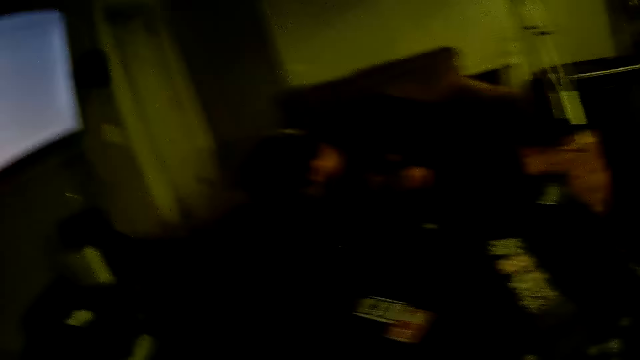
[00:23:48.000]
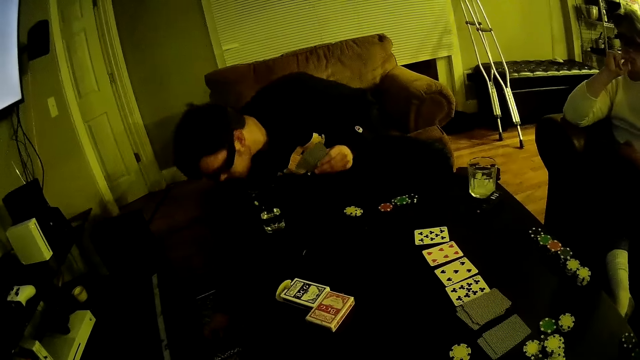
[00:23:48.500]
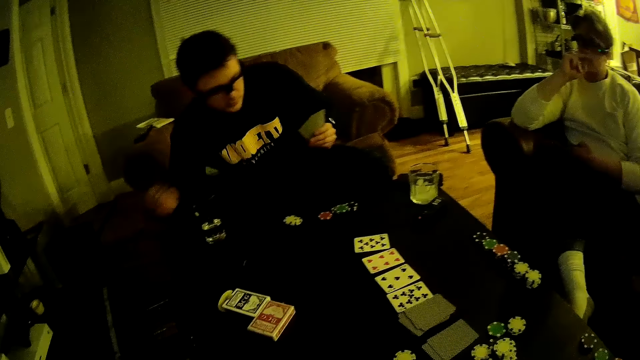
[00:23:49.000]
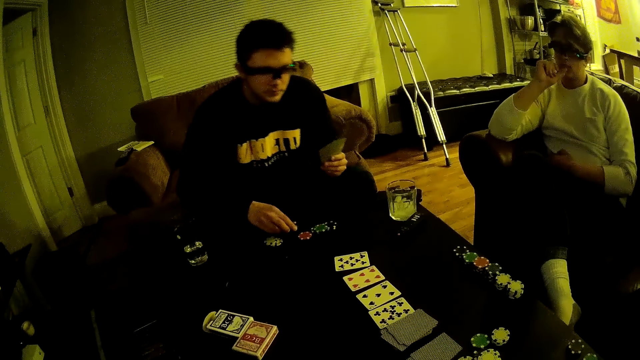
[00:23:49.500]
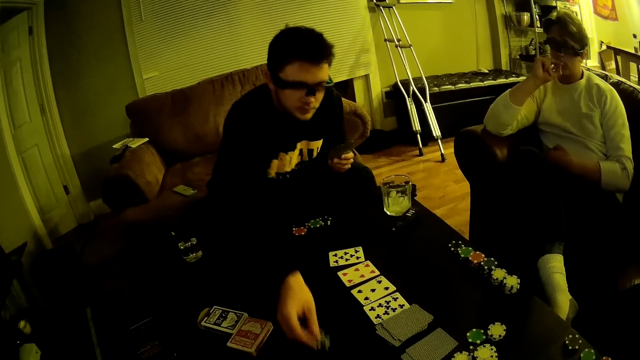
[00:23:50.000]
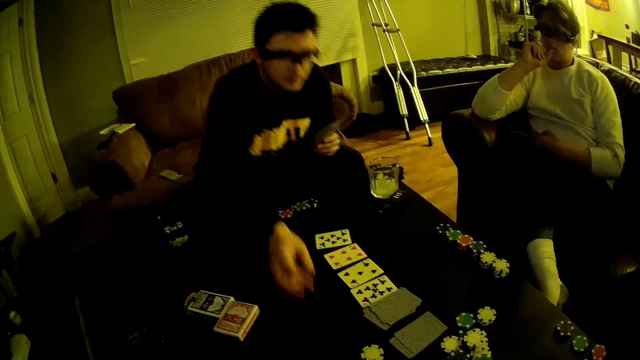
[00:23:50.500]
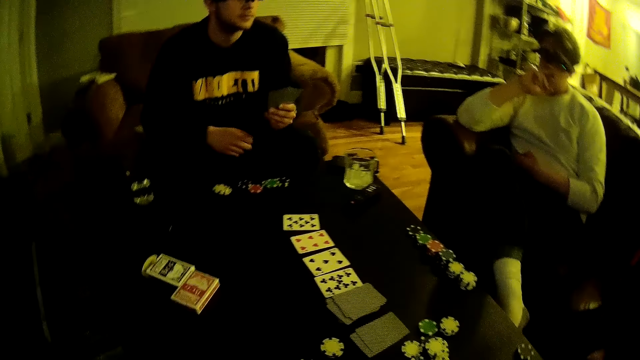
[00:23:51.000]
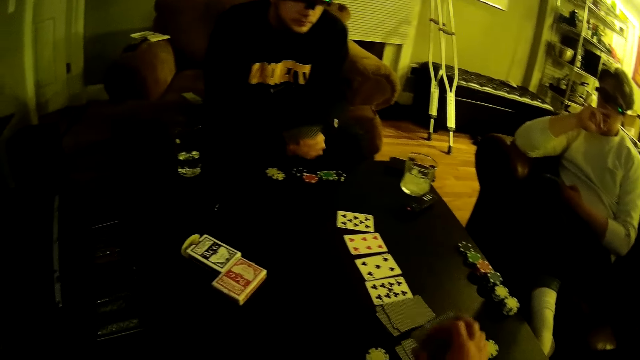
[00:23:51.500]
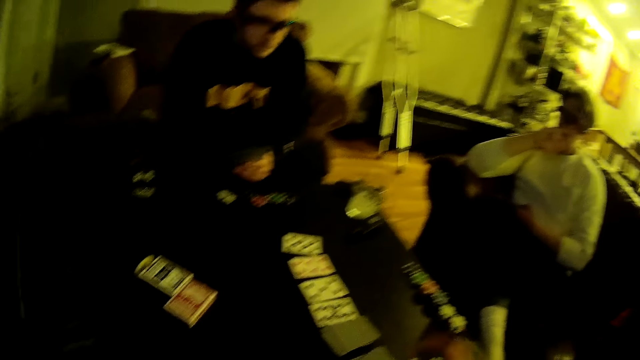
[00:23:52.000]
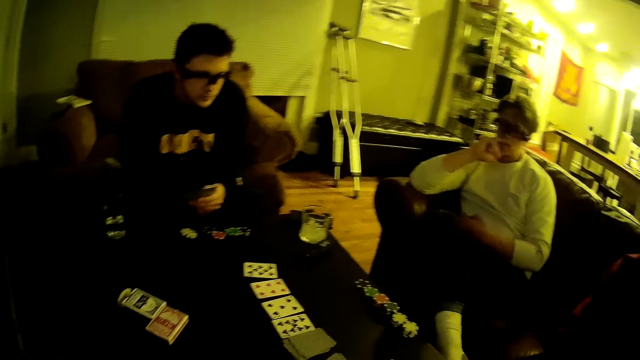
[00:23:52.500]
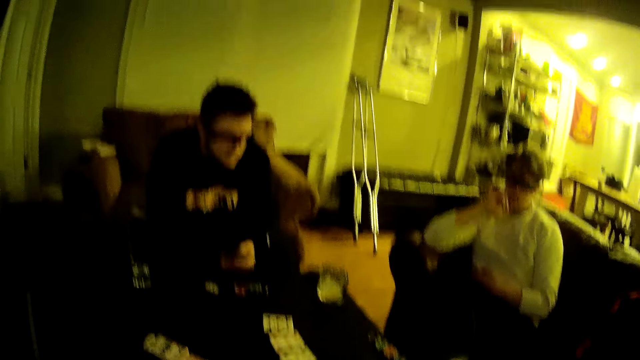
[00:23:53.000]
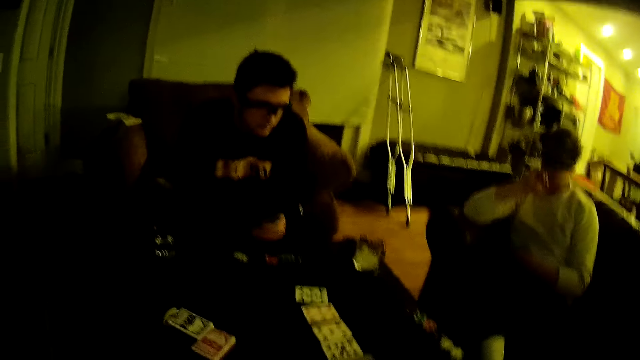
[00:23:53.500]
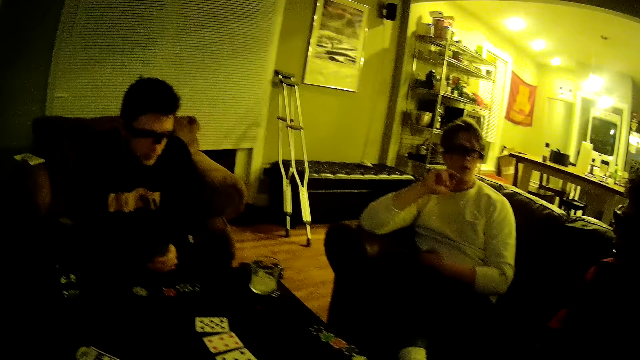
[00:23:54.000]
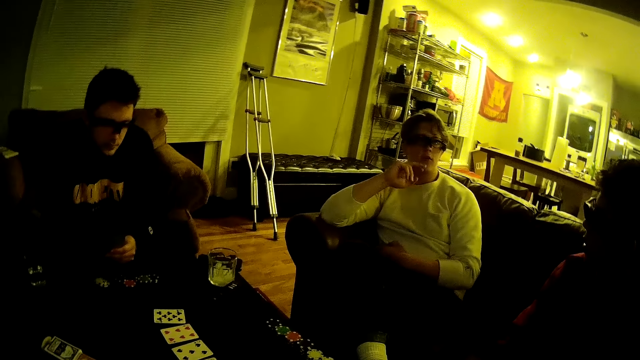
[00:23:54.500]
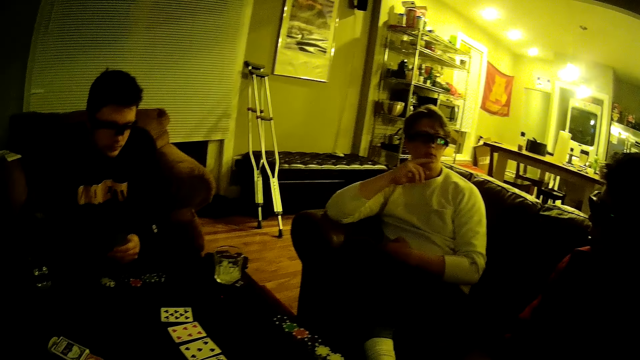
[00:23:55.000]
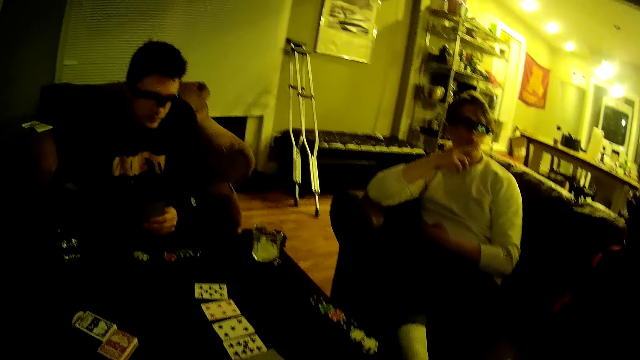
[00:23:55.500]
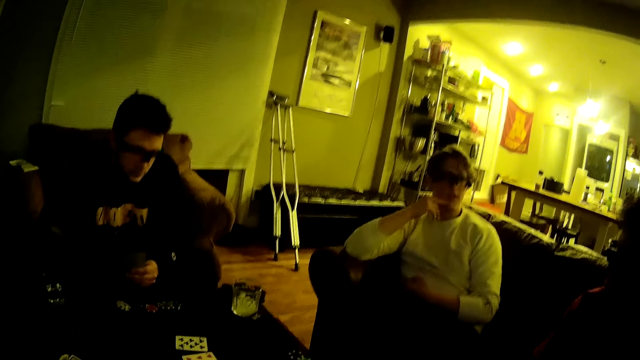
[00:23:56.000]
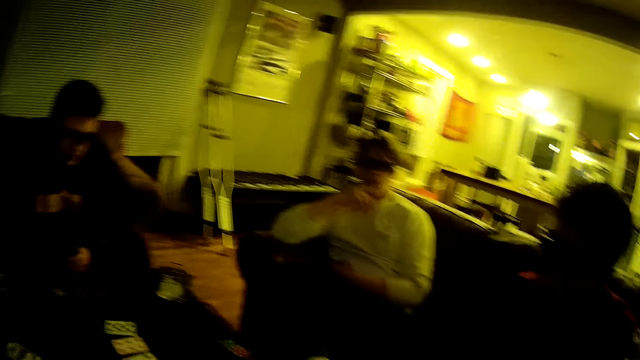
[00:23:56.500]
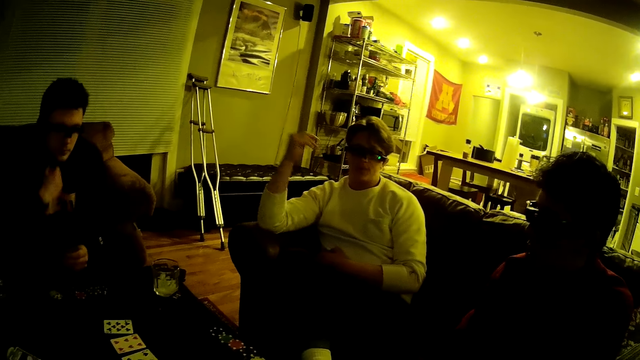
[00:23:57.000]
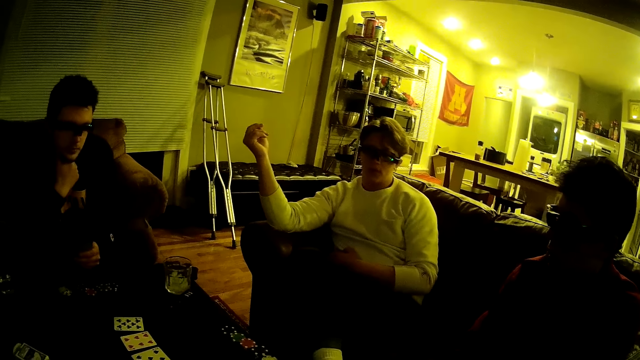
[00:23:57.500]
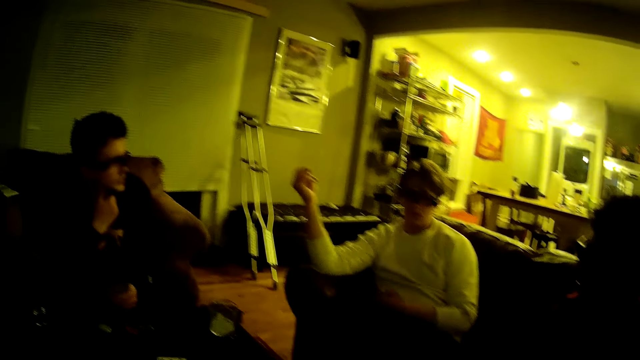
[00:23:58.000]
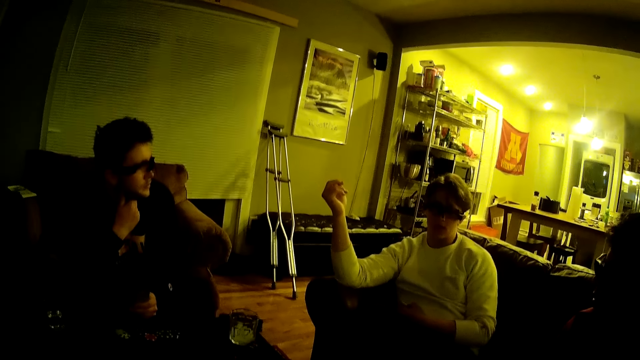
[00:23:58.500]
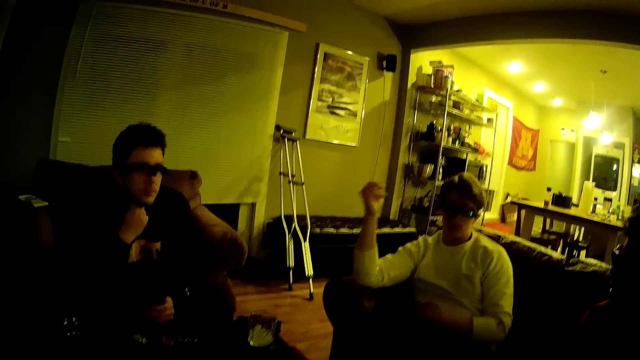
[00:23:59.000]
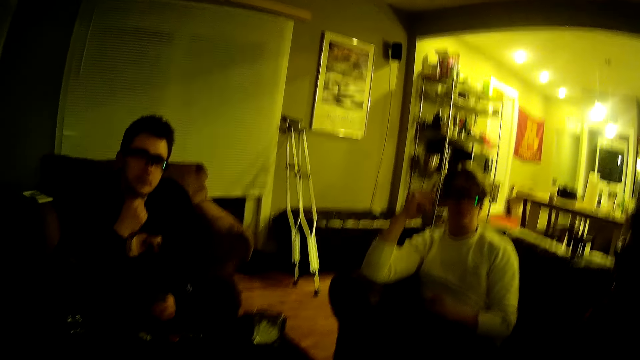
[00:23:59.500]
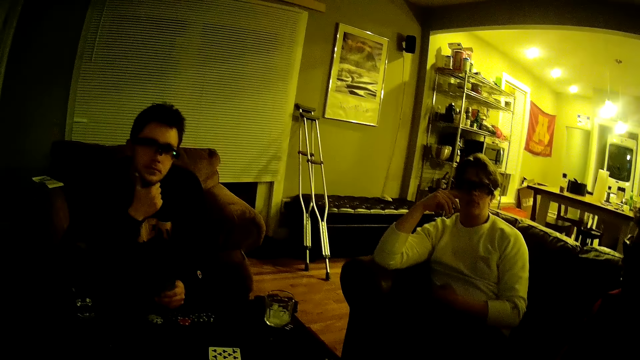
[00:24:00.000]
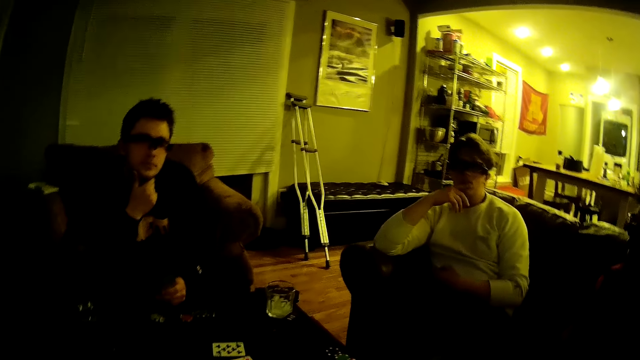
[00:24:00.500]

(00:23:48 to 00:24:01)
The third man drops a poker chip in his right hand on the table. He drops the poker chip in his right hand on the table. The camera wearer moves his hands and drops a card in his right hand on the table. The second man sits beside the first man. The first man converses with the camera wearer. The third man touches his chin. The first man moves his hand.

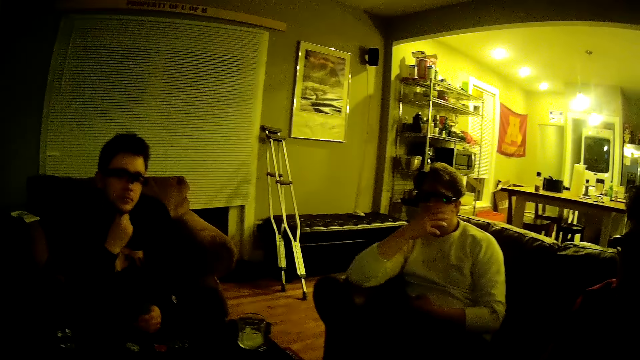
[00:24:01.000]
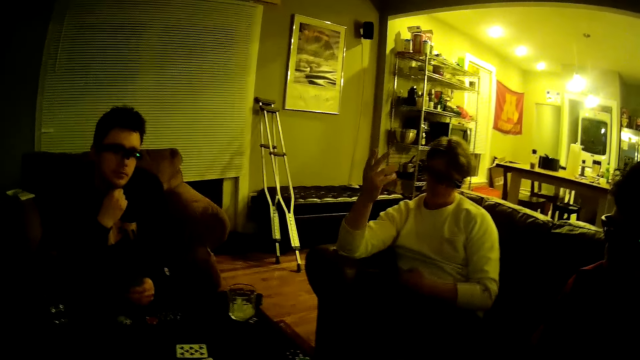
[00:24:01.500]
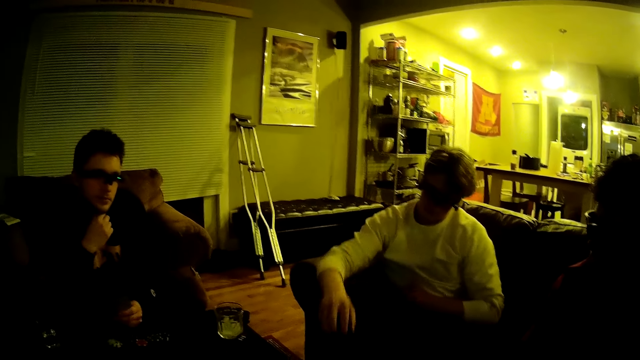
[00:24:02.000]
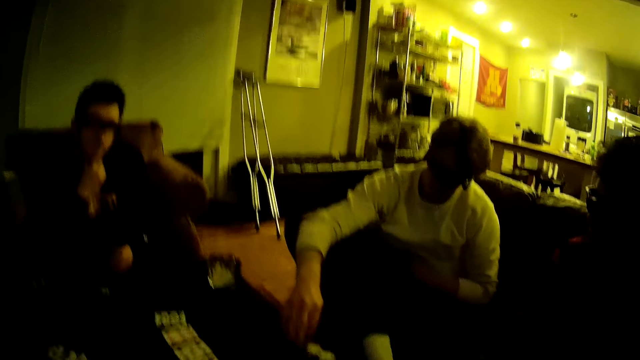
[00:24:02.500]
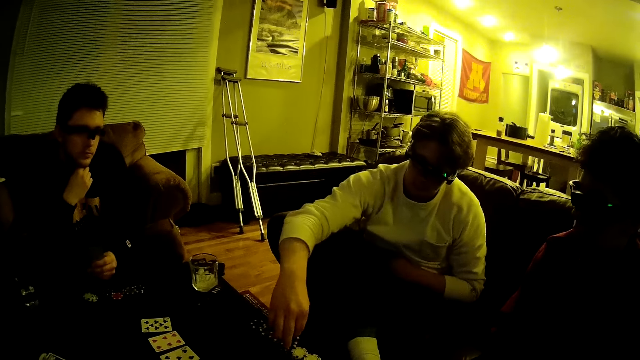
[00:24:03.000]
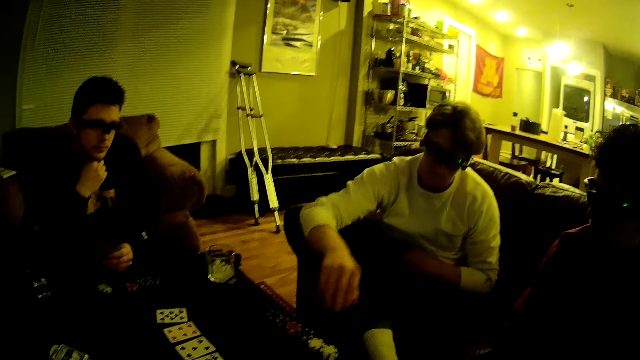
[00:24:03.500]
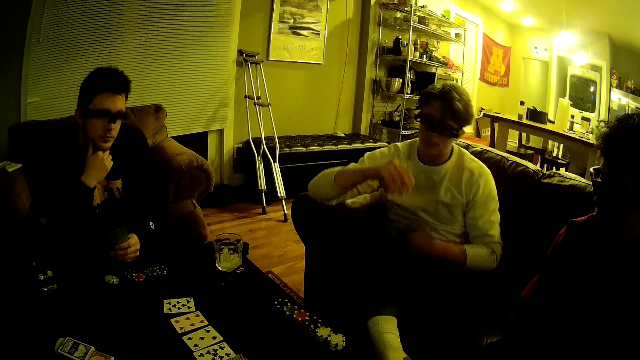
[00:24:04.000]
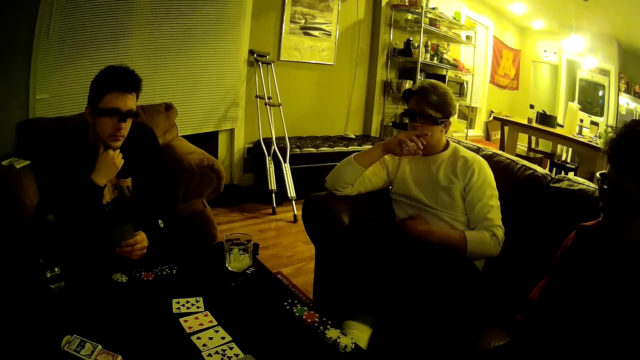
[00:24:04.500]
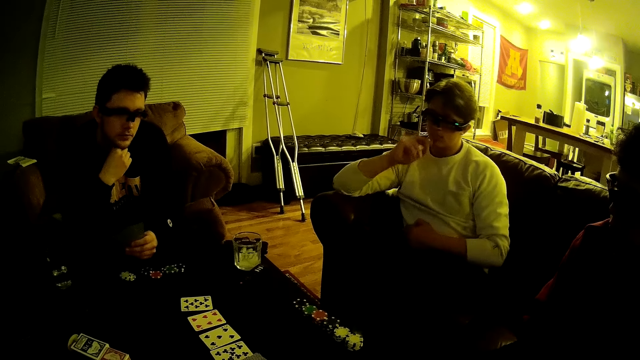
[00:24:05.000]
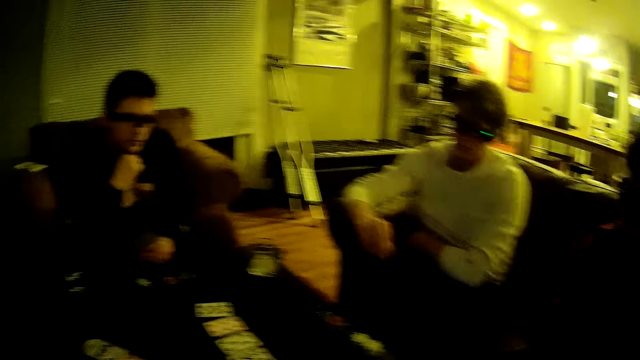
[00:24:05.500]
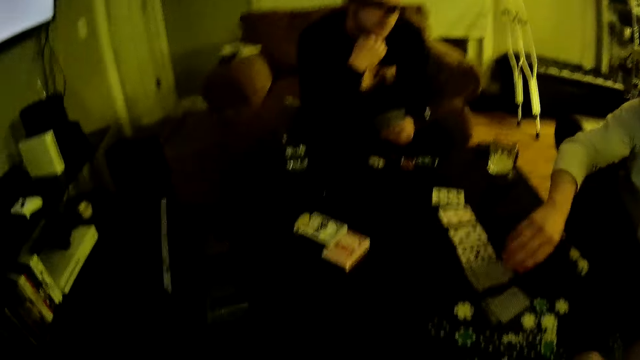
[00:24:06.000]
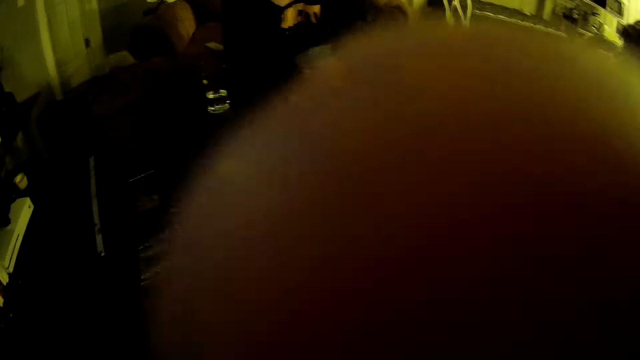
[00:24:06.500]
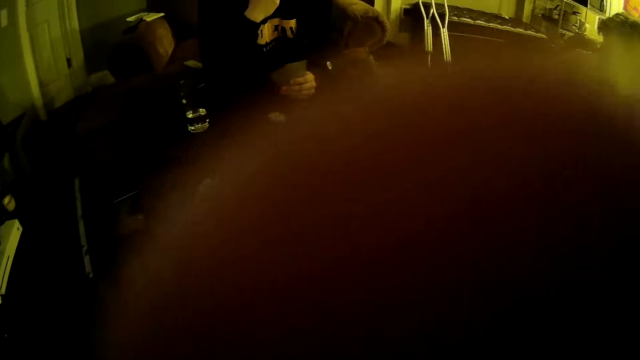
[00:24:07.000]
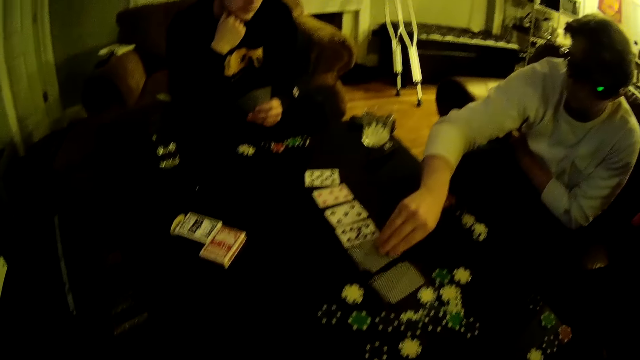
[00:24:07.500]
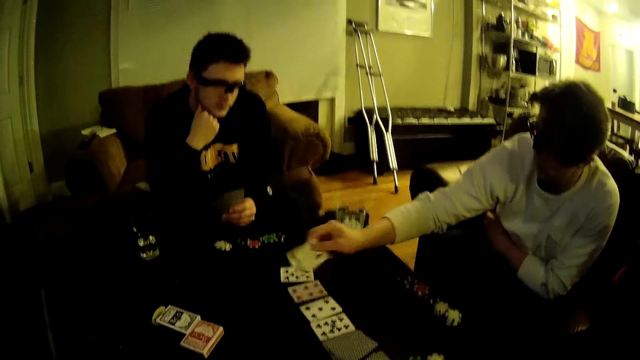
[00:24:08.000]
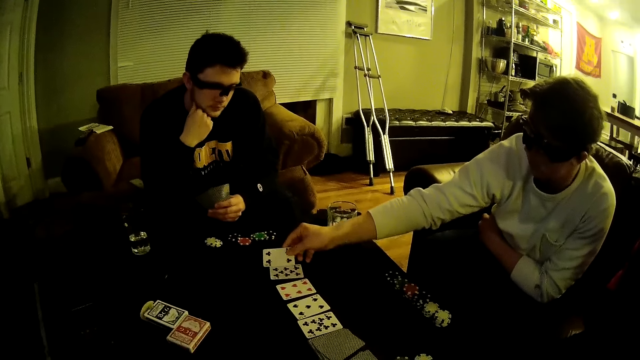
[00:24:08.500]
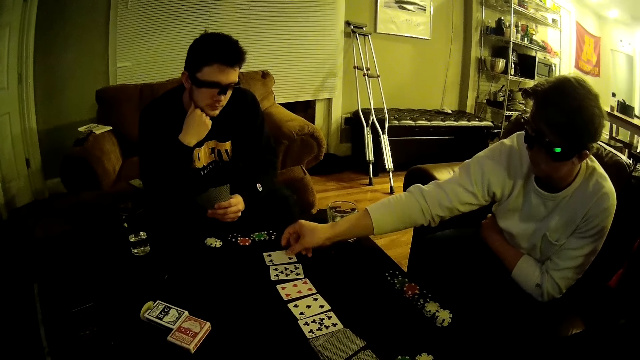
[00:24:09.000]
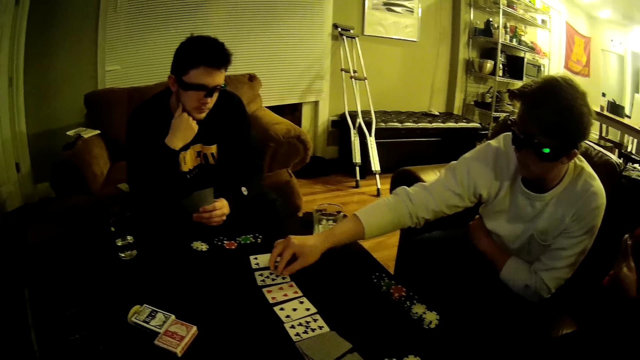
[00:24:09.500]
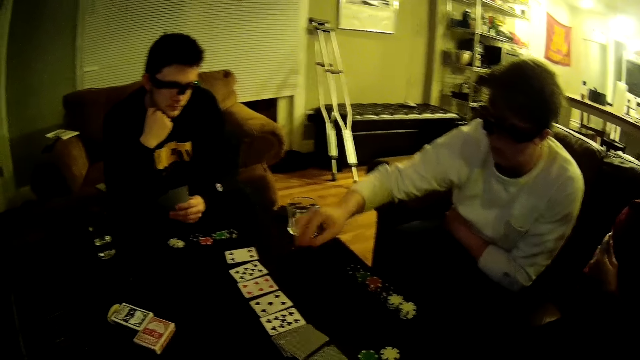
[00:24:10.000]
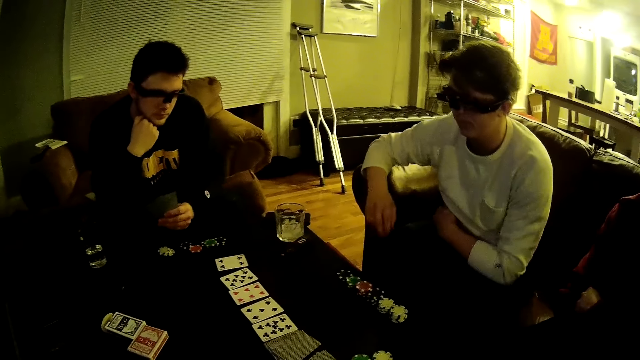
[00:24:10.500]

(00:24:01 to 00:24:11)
A man picks a poker chip from the table with his right hand. Another man moves the poker dice. The first man throws the poker chip in his right hand on the table. The other man leans back and turns the cards on the table. The first man picks a card from the table with his right hand. The camera wearer adjusts the camera. He touches his face with his right hand. The first man places the card in his right hand on a pack of cards on the table. Another man moves his hand.
